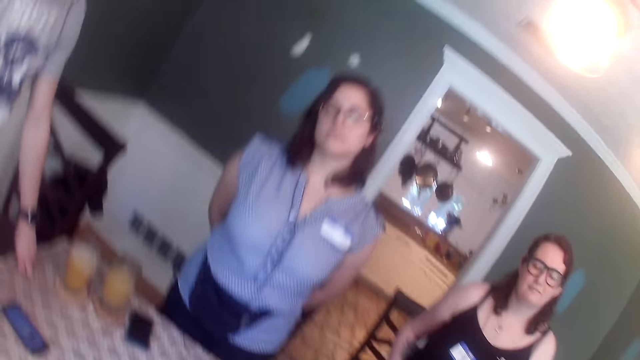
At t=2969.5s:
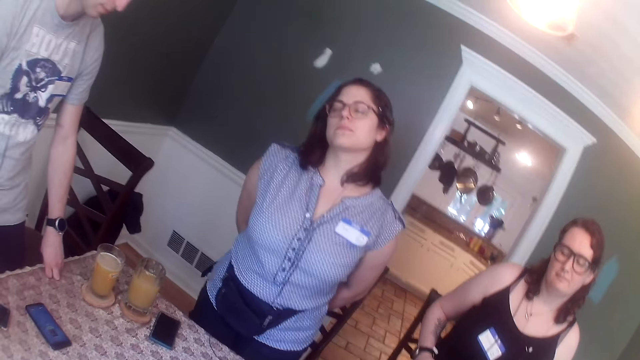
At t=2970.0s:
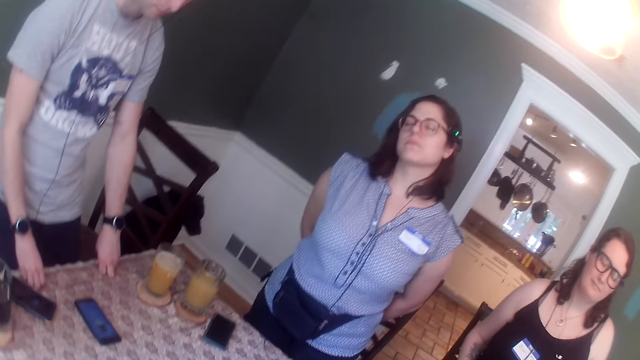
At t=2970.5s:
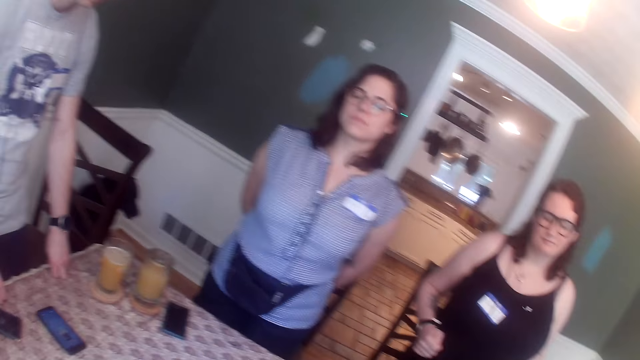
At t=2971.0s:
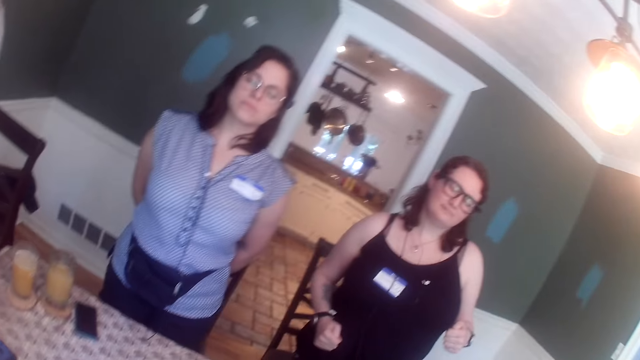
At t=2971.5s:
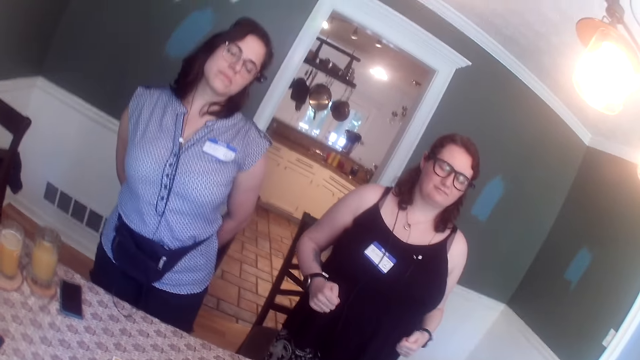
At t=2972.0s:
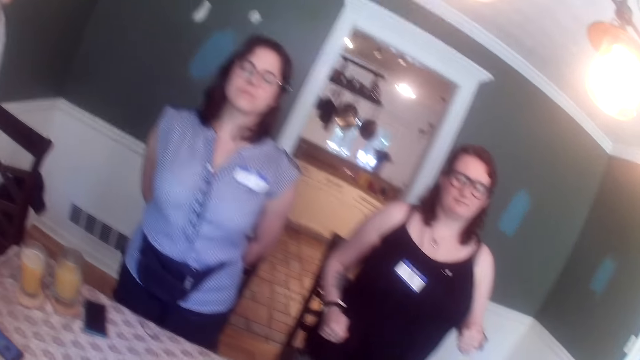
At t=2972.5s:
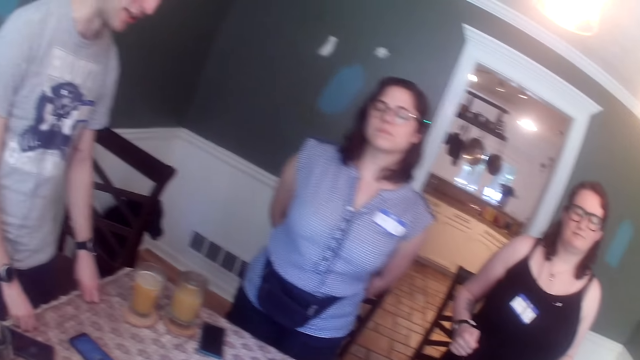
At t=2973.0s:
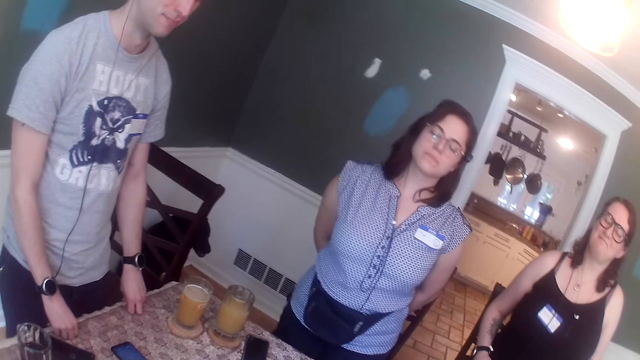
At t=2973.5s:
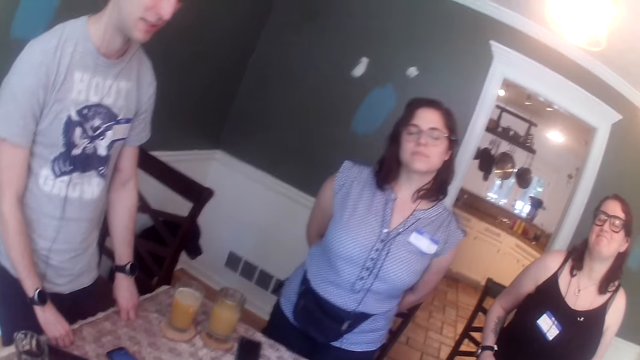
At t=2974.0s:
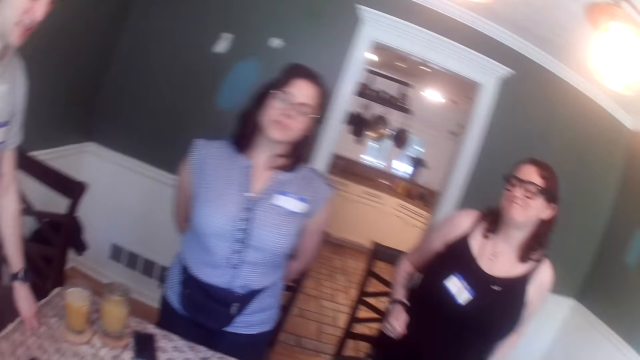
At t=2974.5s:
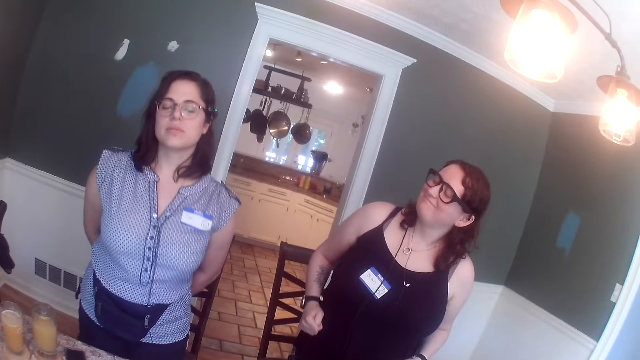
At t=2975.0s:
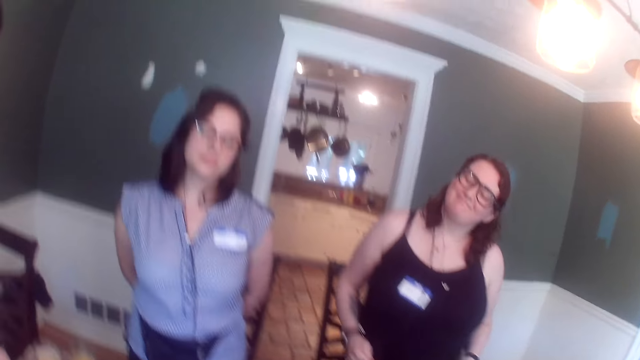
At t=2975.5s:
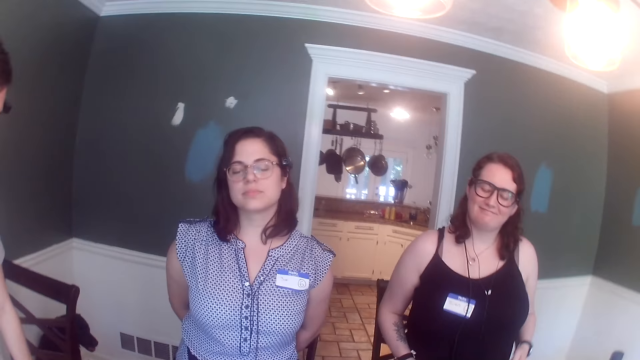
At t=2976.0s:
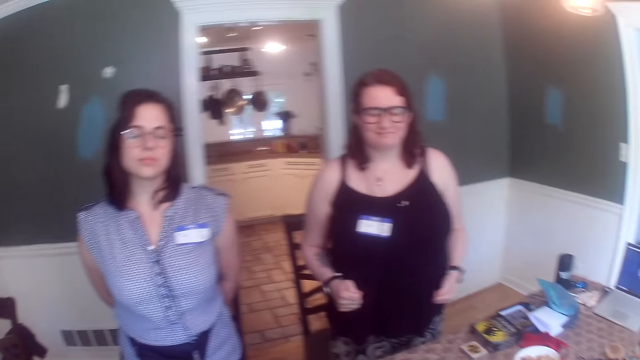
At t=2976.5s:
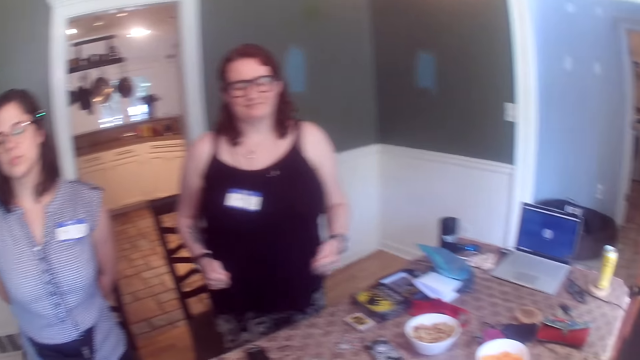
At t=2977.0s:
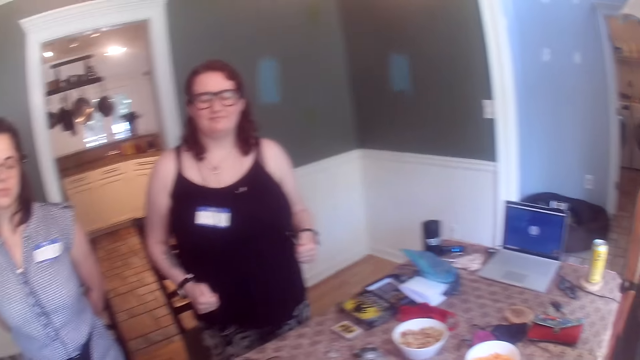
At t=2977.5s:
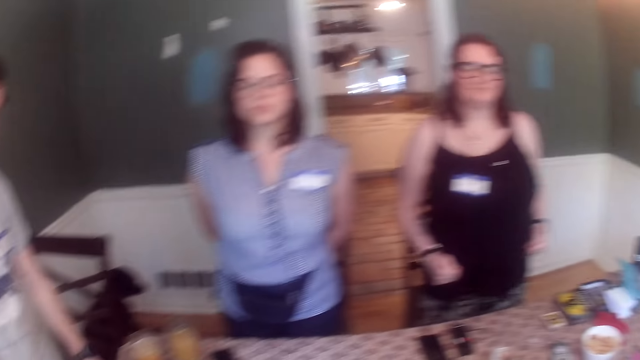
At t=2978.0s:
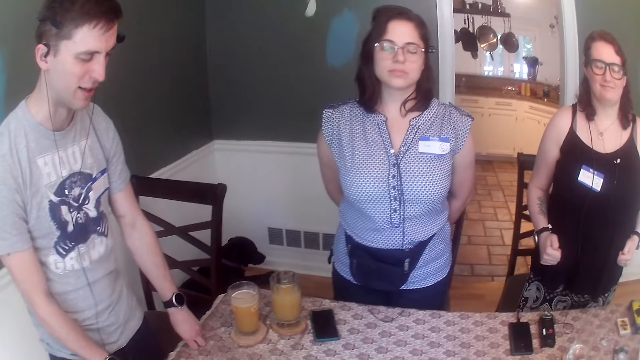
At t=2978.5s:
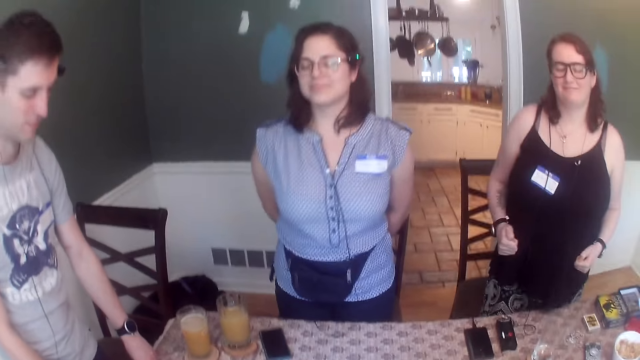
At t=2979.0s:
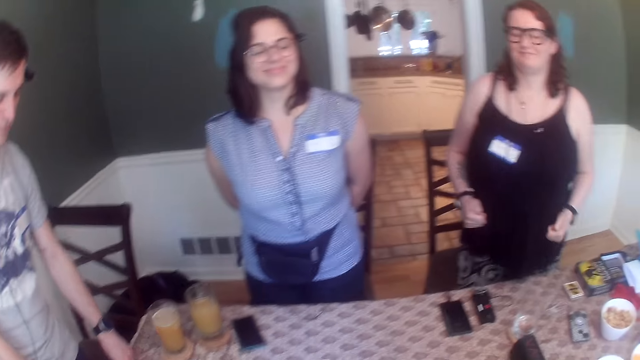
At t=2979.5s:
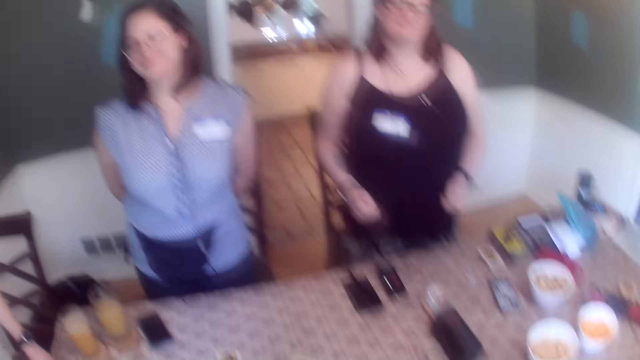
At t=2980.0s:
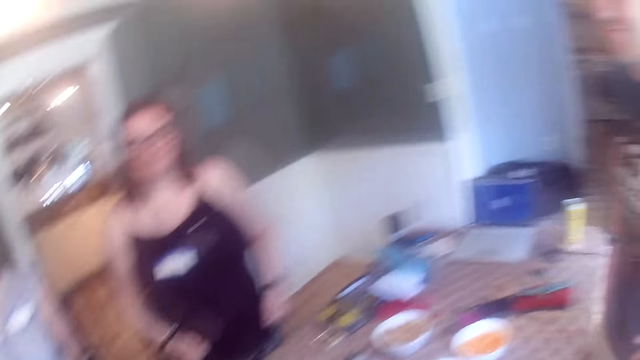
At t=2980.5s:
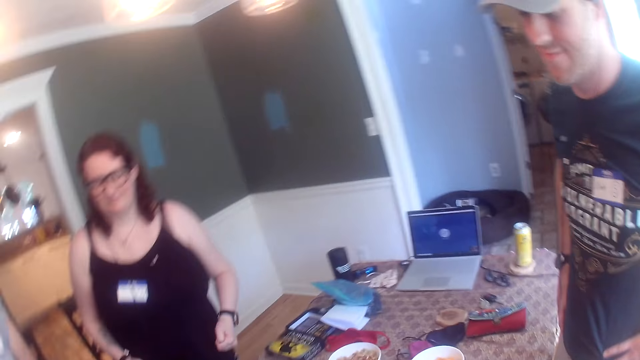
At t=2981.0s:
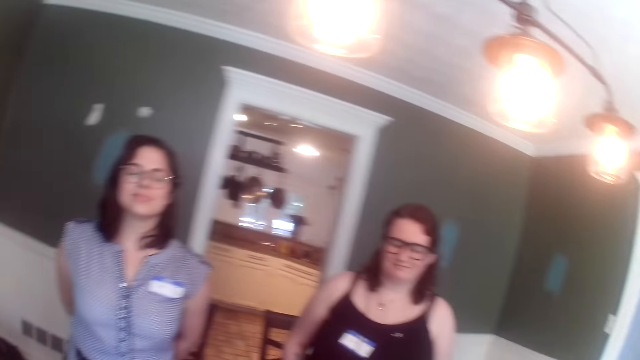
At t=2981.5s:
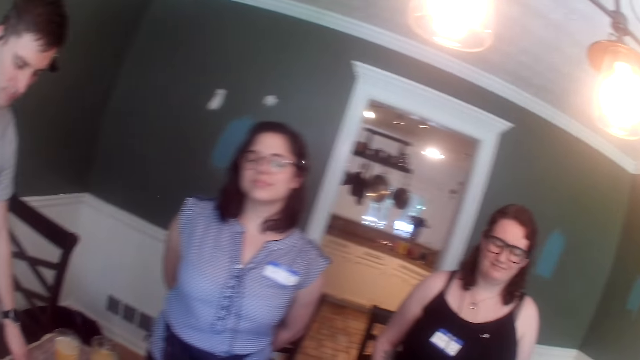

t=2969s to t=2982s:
The man converses with the group of people at the table. He converses with the group of people at the table again.

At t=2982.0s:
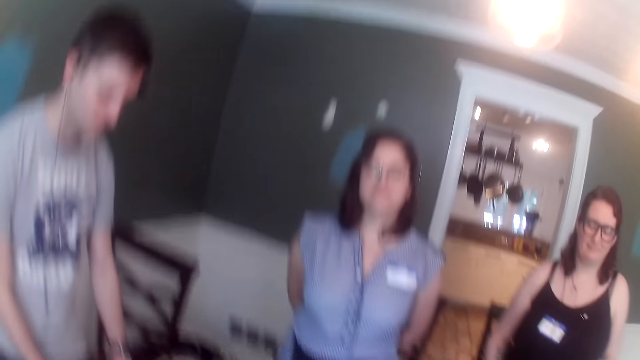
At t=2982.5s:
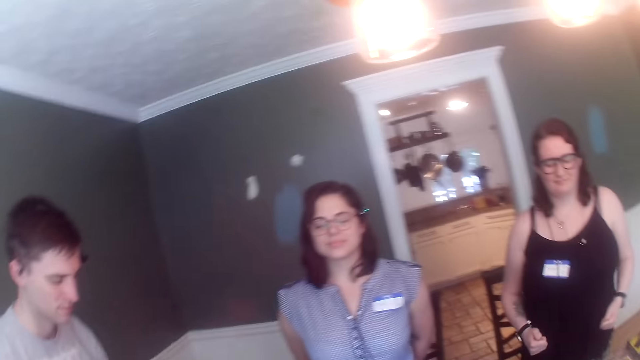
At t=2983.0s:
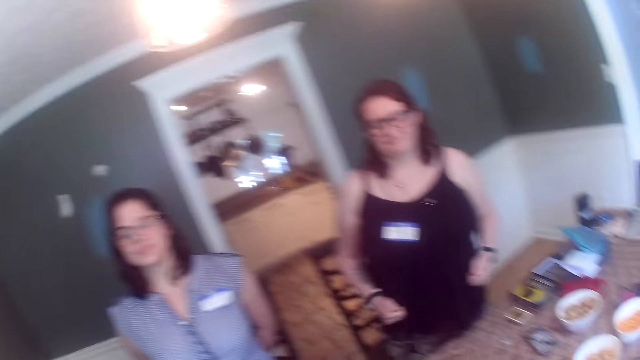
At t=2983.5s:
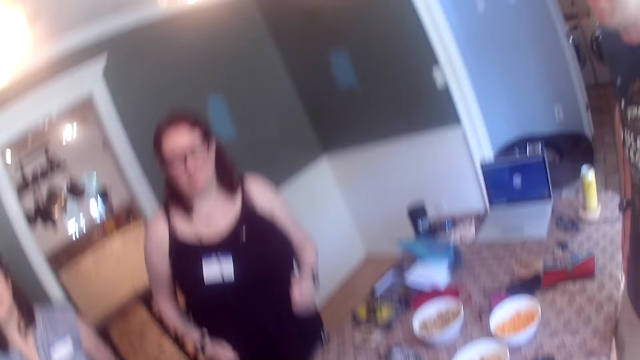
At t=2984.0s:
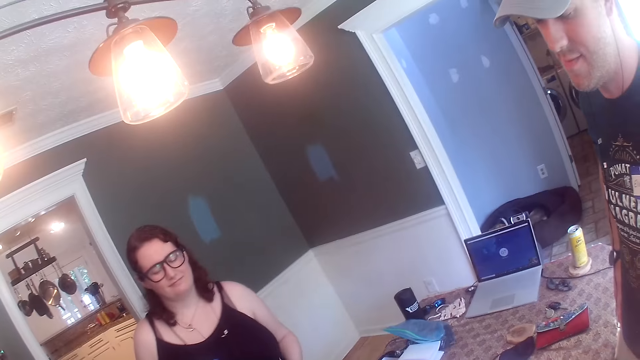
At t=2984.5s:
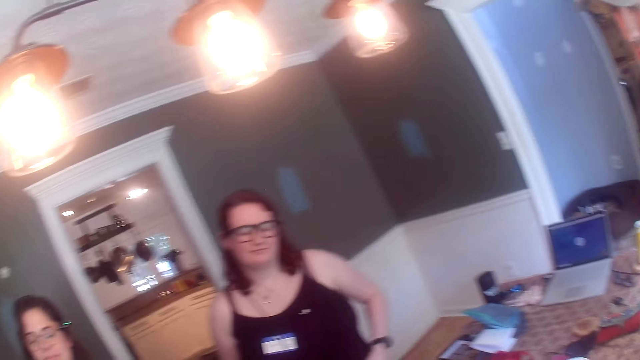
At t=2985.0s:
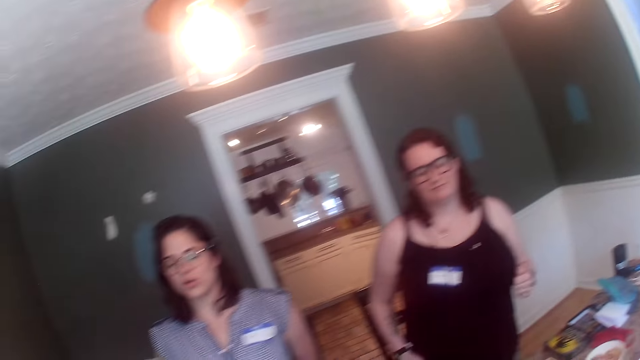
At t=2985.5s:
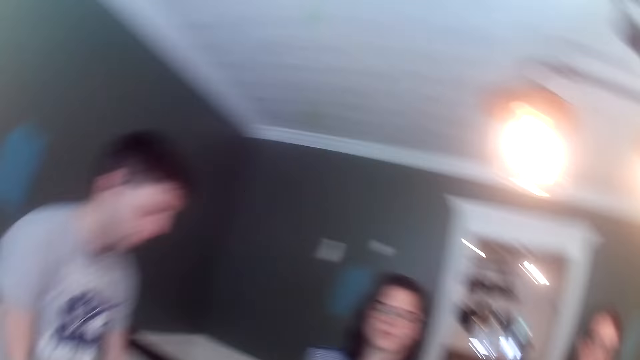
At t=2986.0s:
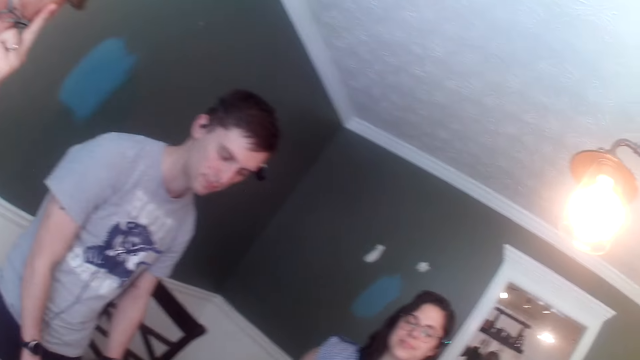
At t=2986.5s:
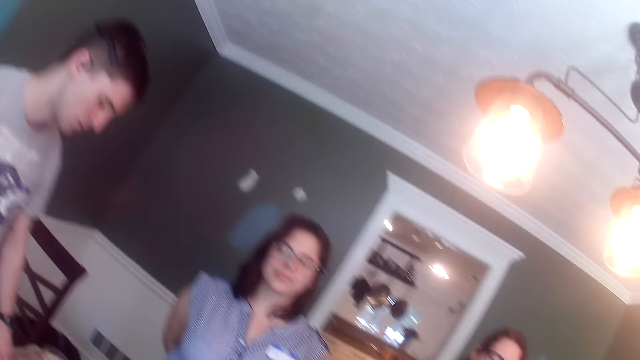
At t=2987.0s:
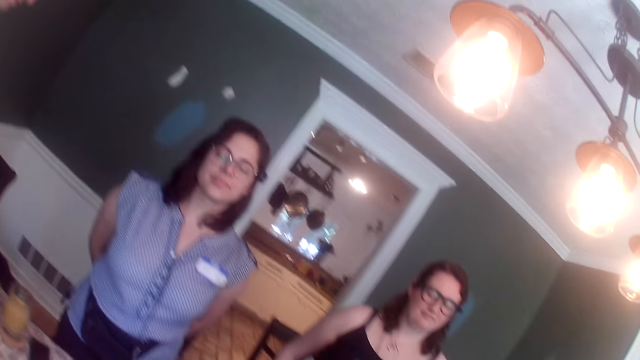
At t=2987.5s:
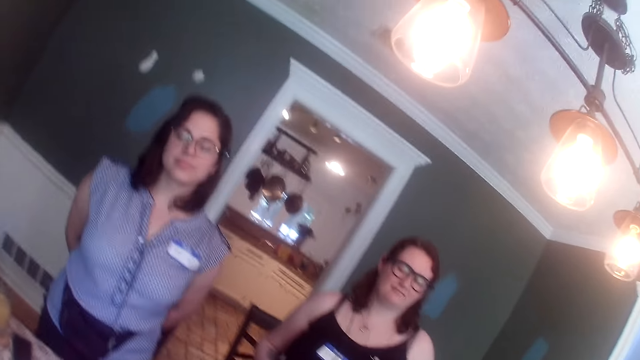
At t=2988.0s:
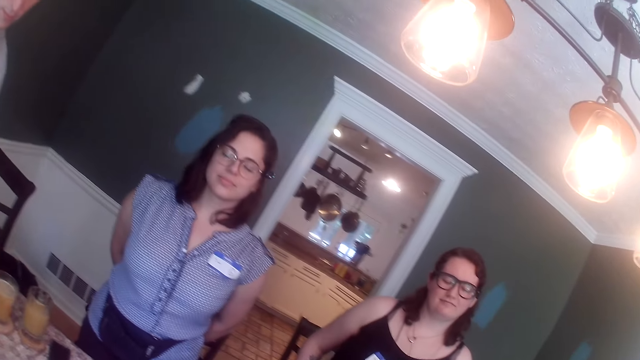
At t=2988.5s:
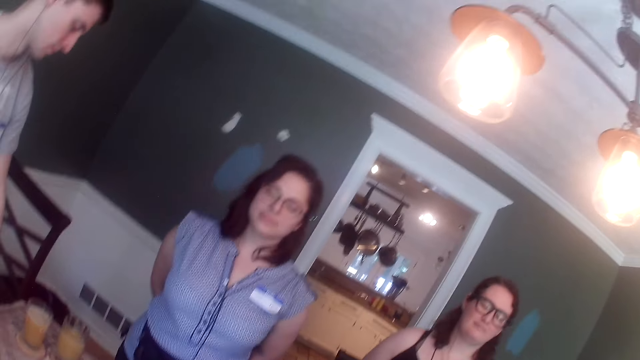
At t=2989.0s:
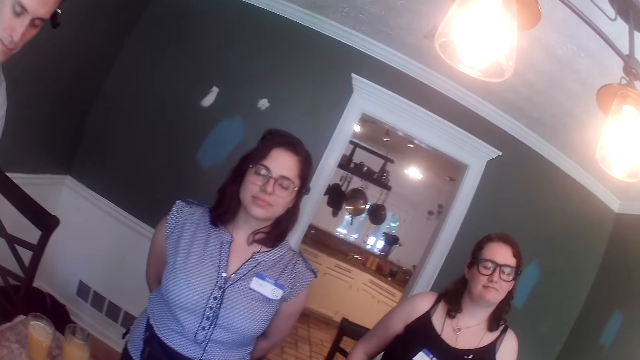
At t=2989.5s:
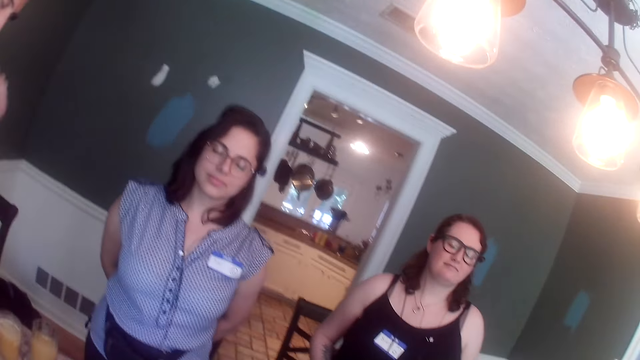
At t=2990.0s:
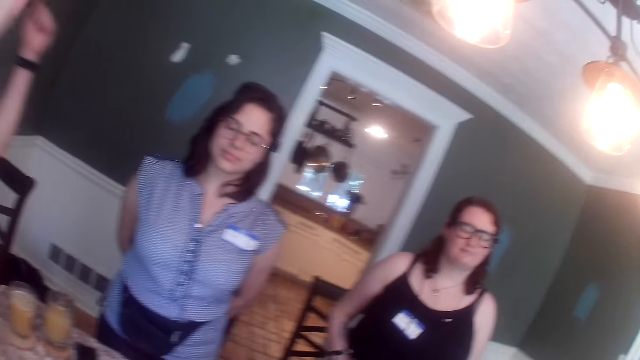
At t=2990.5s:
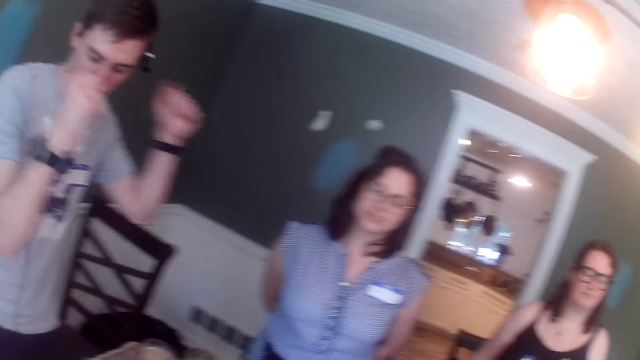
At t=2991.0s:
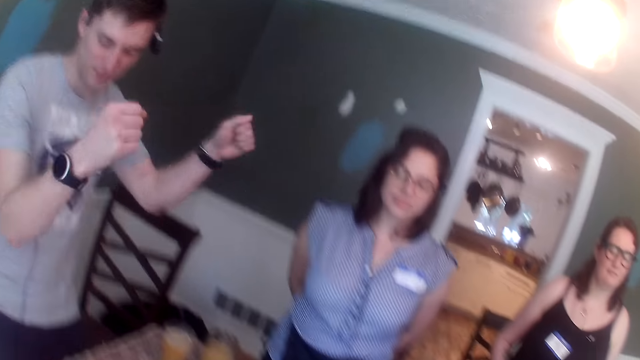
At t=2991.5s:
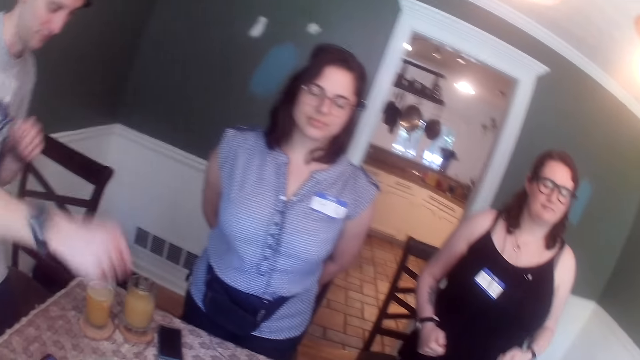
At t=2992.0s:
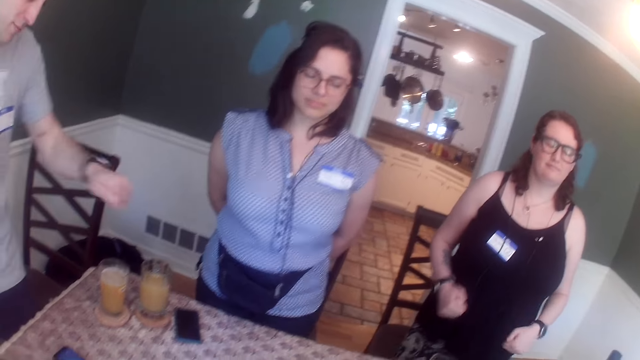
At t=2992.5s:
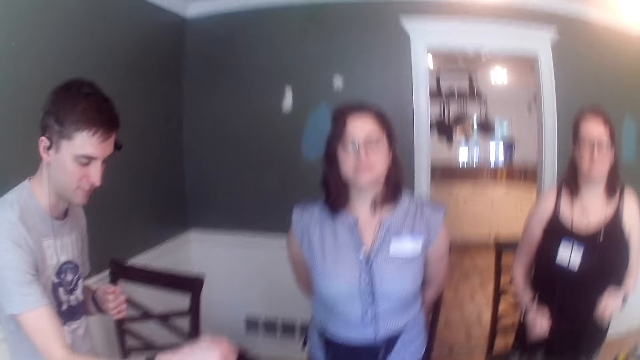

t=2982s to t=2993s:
A man moves. A woman dances. The man dances.
